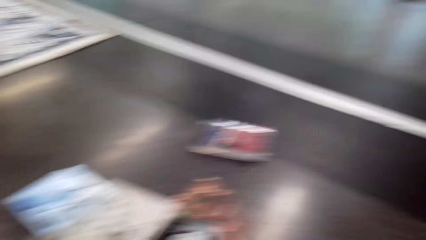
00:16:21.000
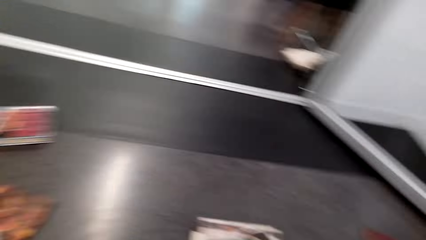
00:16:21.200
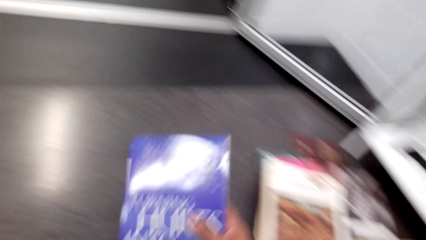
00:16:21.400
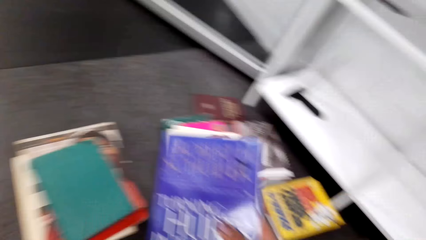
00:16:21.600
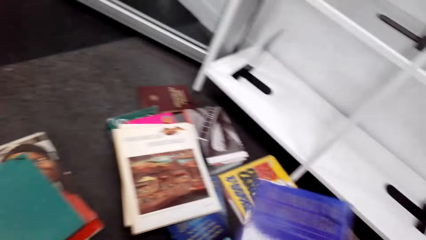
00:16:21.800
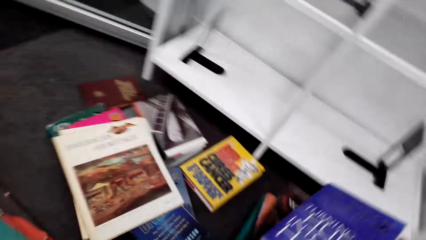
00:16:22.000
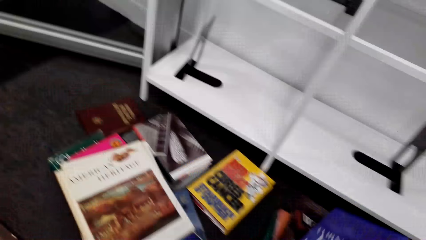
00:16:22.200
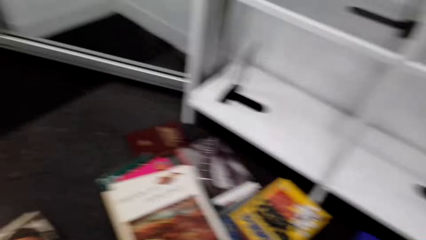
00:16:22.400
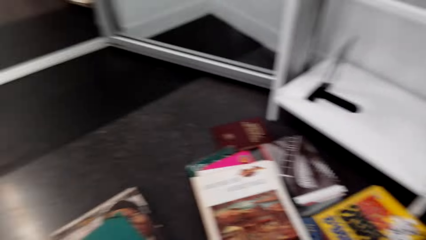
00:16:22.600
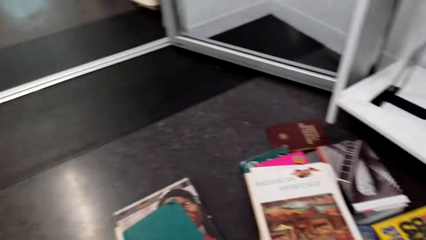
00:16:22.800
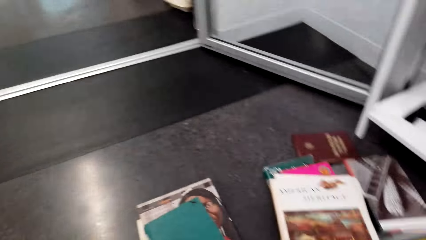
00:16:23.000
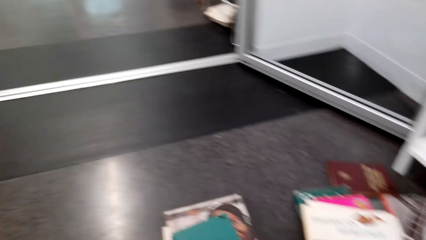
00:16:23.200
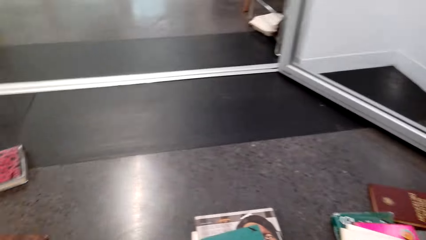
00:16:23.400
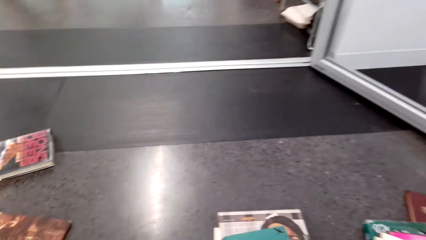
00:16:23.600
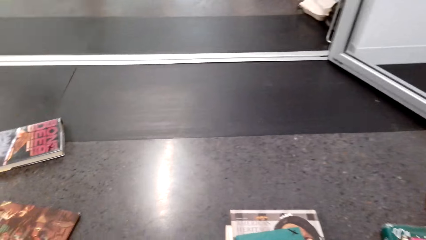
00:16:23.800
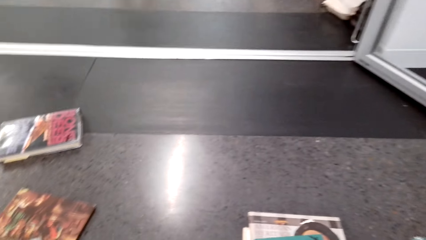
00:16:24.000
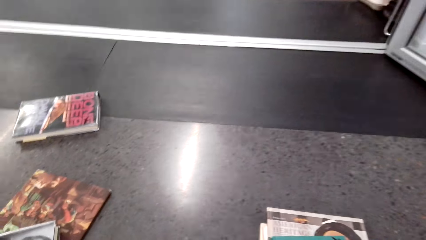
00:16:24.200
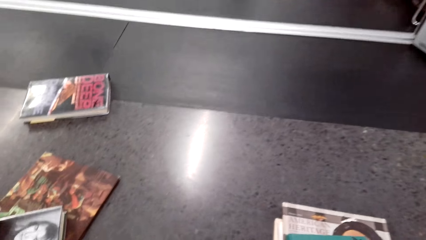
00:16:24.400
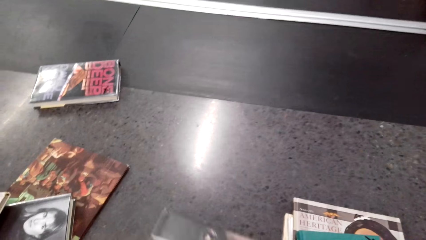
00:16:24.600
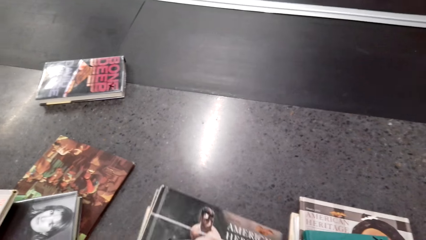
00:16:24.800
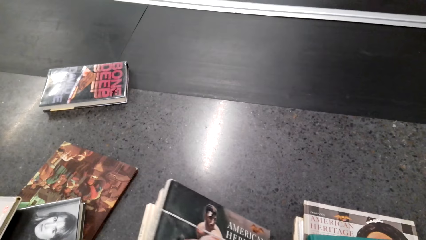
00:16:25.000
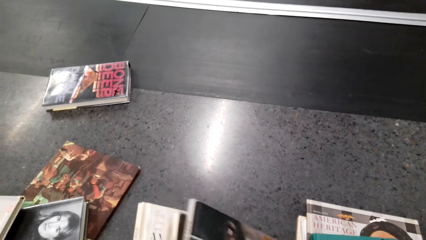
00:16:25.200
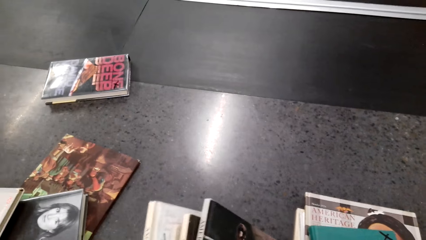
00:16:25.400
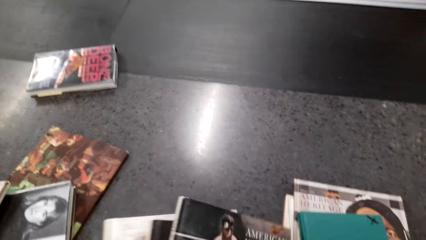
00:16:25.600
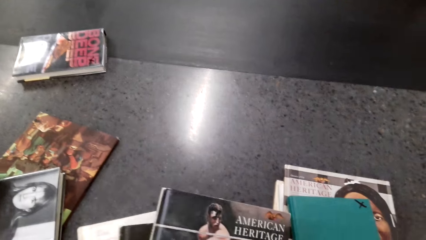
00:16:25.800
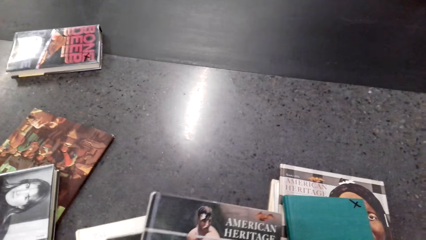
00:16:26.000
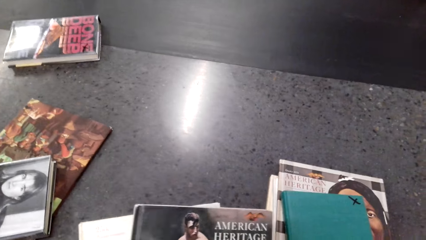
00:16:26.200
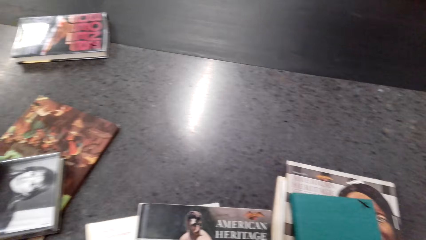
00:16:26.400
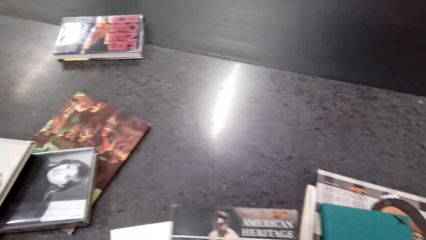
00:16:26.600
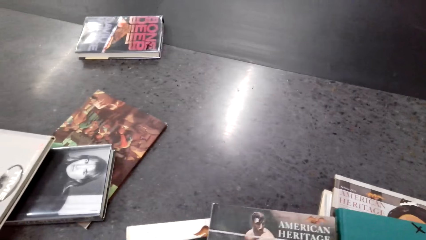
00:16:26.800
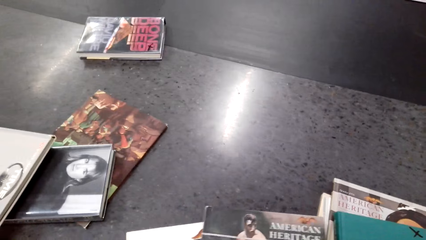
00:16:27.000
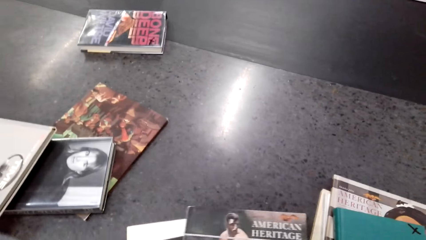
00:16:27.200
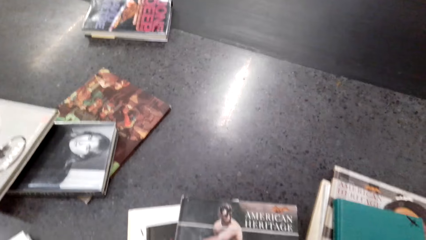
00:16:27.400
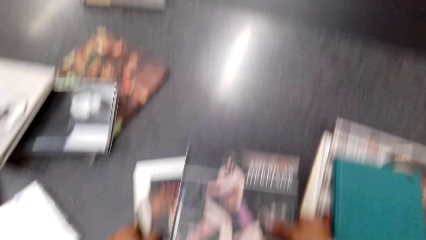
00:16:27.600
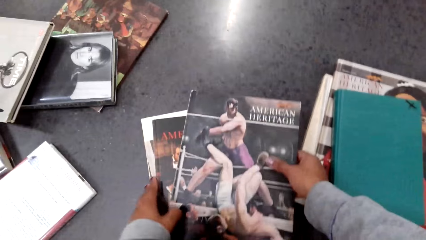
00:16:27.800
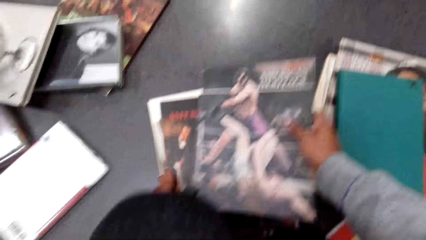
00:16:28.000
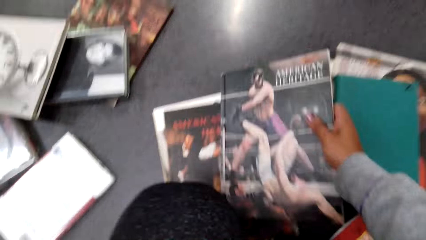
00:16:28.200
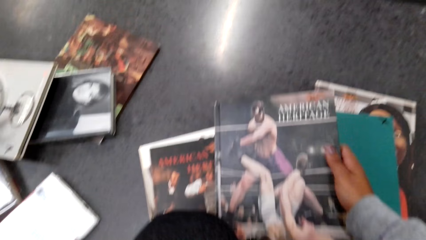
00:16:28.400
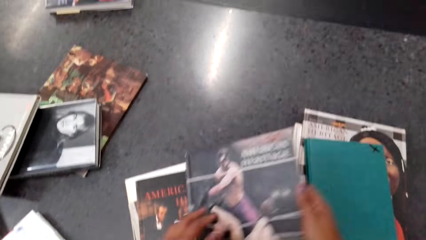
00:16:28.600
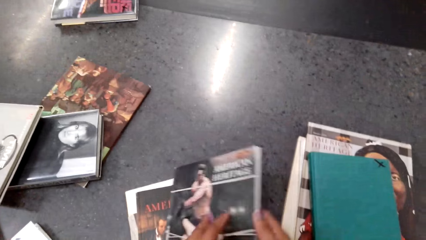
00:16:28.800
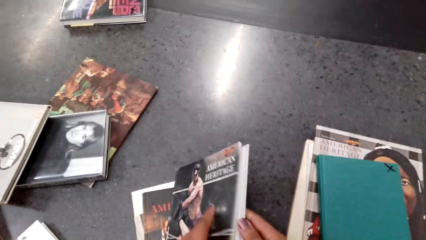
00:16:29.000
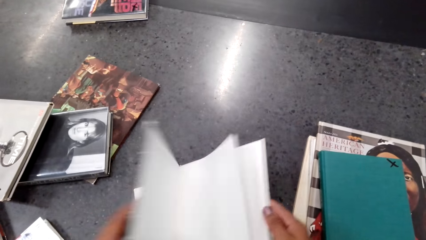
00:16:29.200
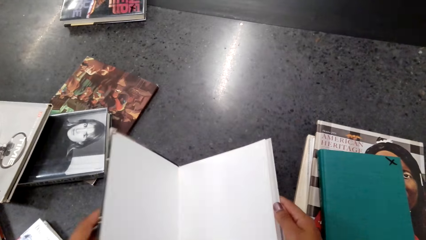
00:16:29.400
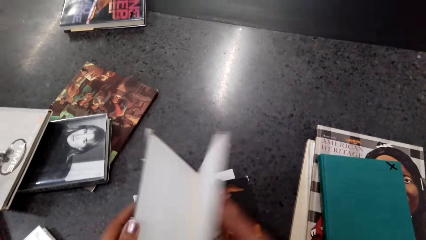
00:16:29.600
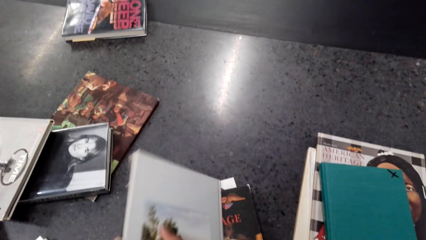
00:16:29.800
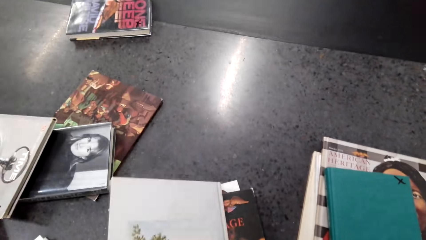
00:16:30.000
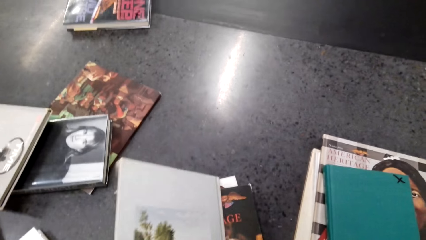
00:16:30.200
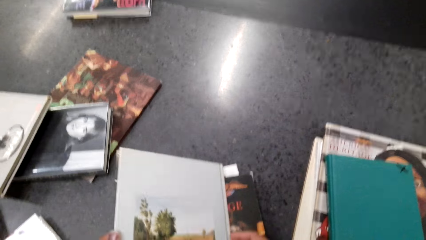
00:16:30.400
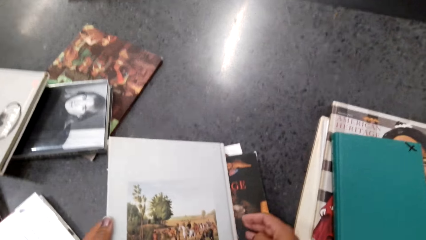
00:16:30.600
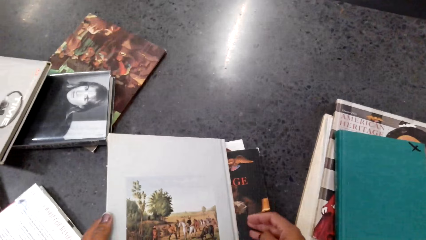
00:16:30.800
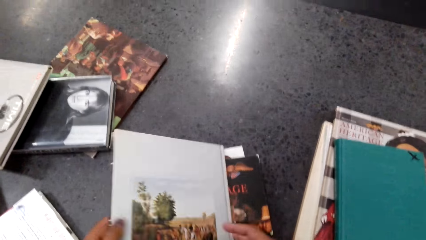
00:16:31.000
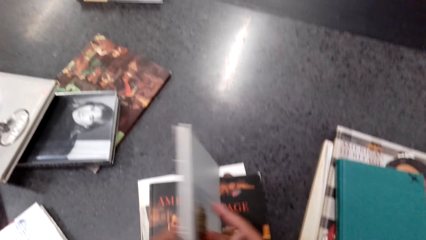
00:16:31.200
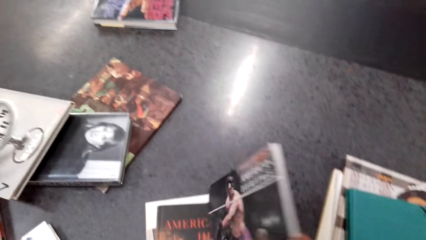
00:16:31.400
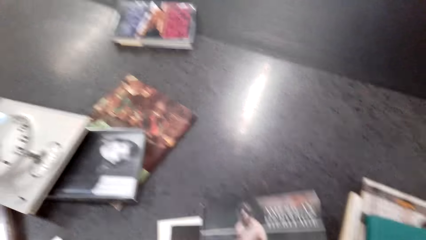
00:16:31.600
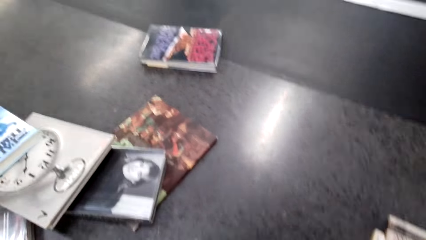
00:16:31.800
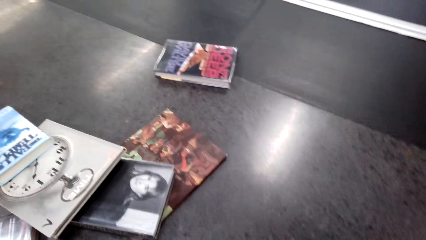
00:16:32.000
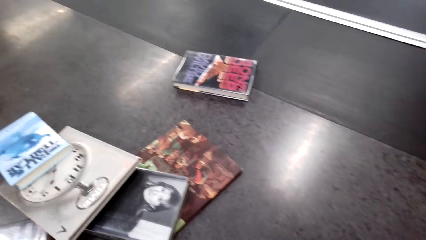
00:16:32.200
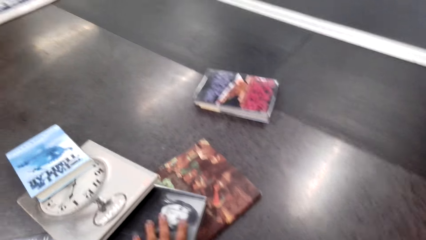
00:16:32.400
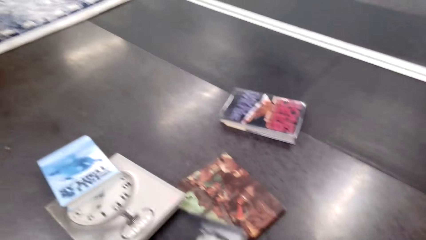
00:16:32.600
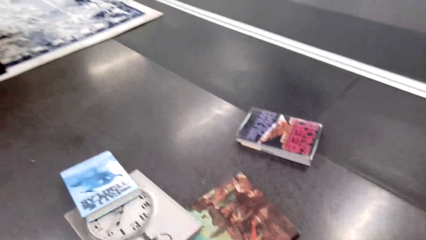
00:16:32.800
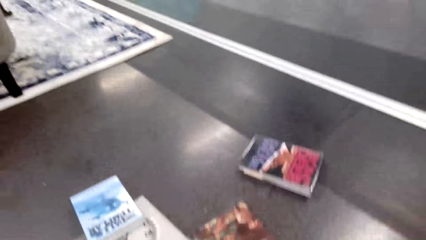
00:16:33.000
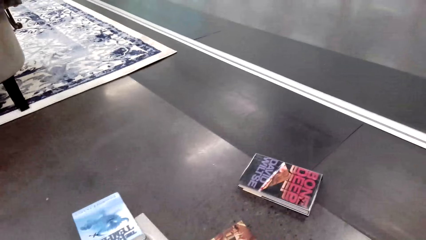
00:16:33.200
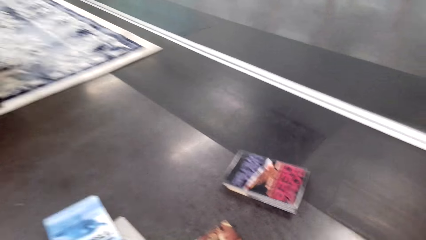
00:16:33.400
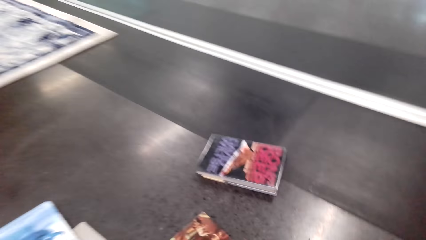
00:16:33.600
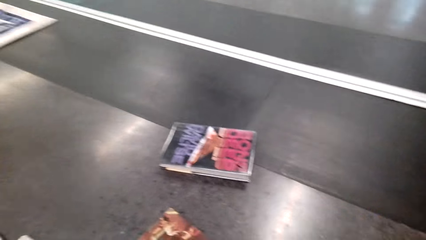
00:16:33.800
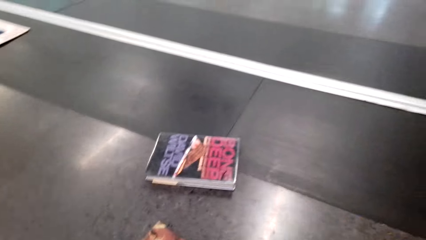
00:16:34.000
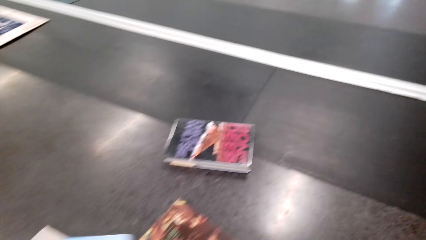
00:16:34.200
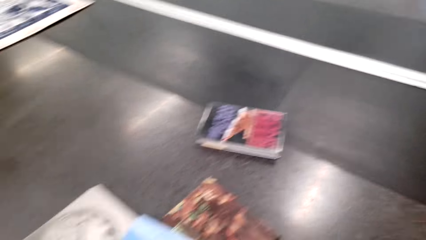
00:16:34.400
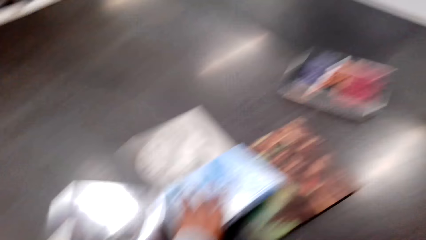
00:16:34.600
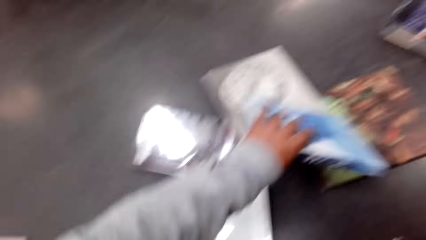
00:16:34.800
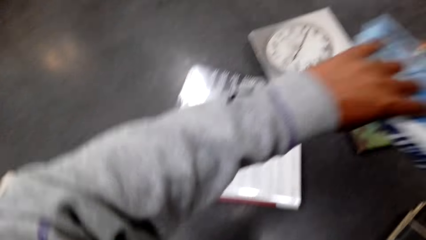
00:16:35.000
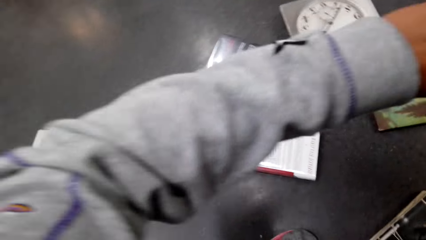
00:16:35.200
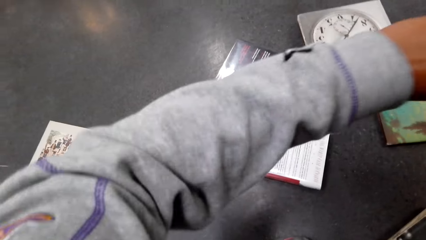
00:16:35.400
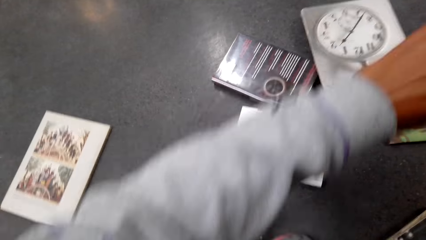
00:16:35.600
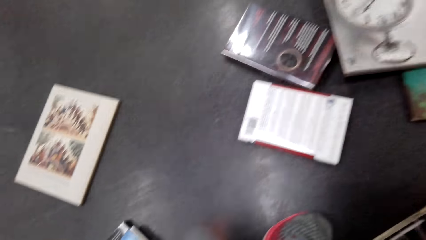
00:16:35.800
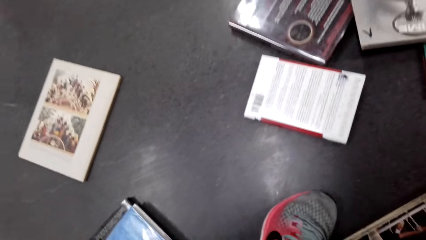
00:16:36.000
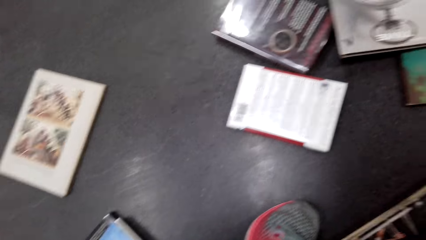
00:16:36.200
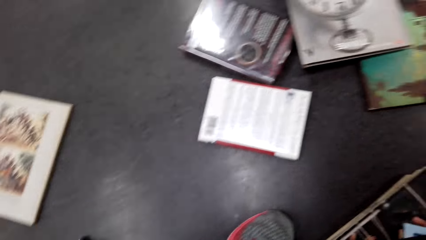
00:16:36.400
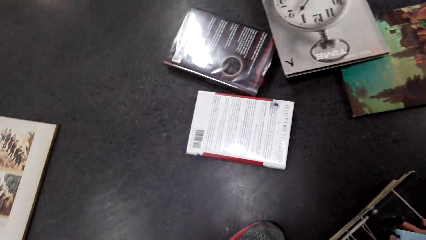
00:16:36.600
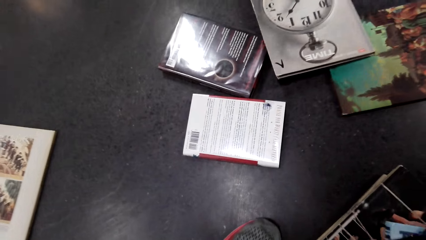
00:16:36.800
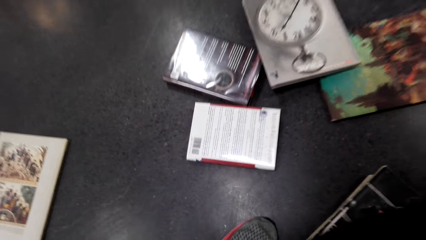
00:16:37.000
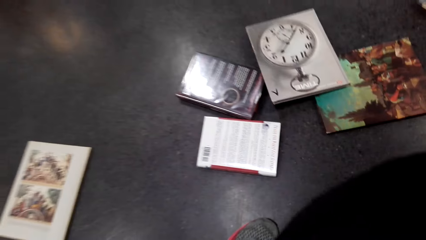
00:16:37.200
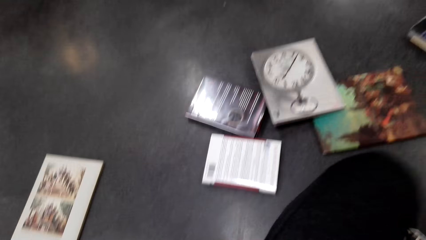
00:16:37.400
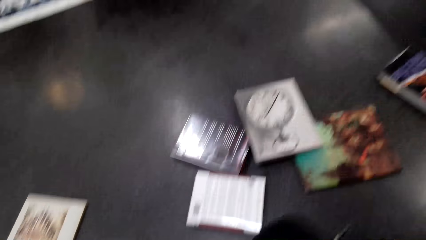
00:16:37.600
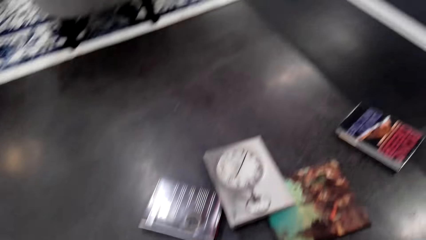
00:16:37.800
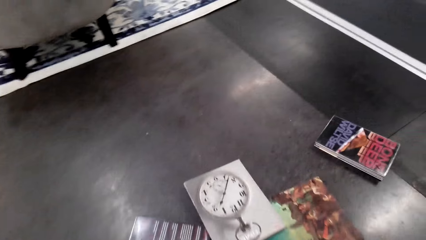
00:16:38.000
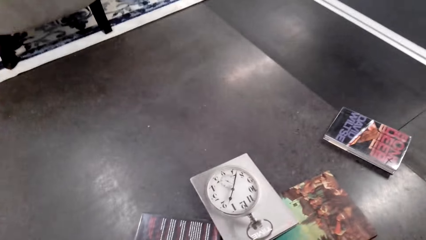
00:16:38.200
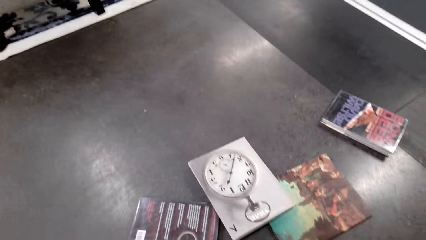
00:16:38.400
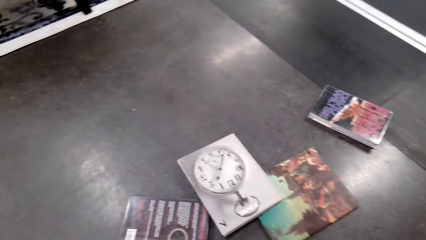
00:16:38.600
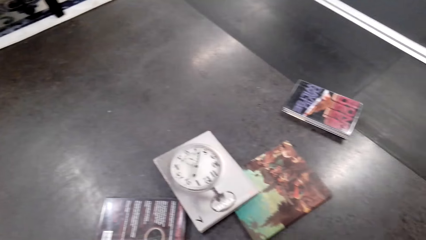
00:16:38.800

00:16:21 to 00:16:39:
The camera wearer looks at the book. They pick the books from the floor. They look at the book. They look around.
